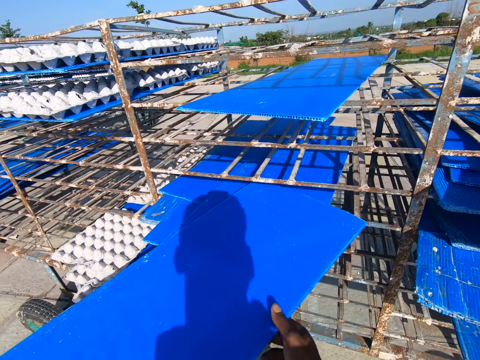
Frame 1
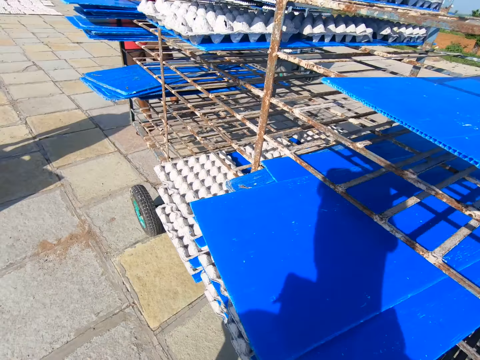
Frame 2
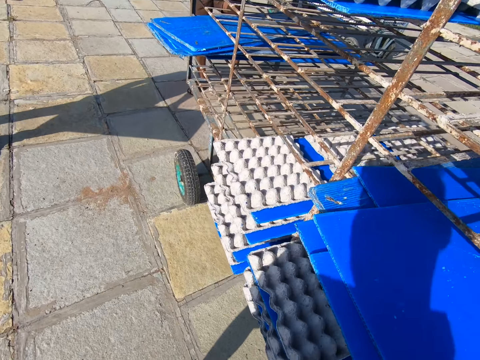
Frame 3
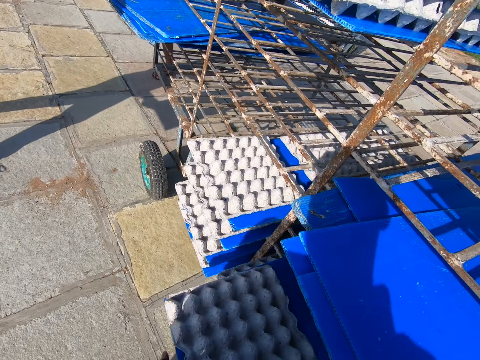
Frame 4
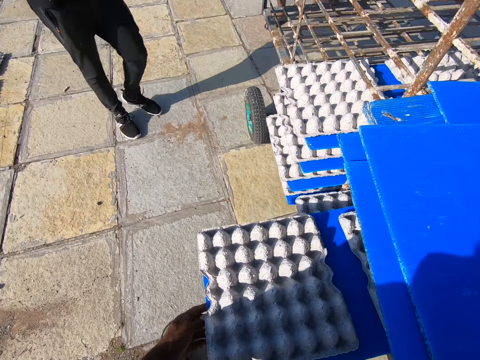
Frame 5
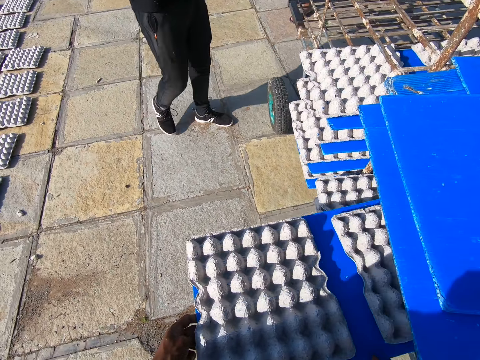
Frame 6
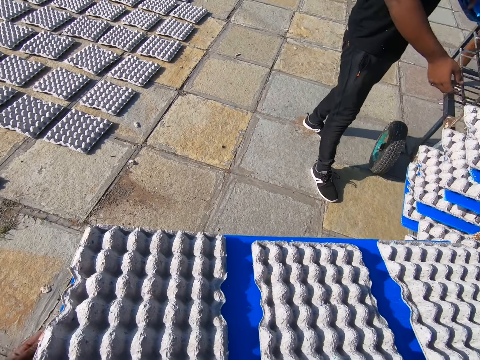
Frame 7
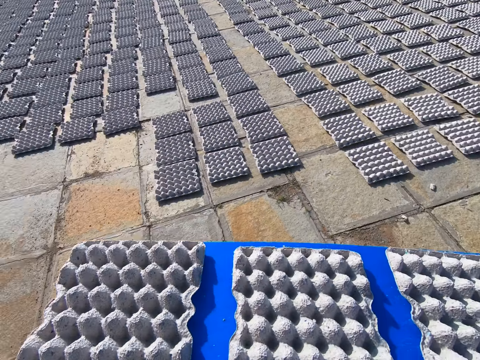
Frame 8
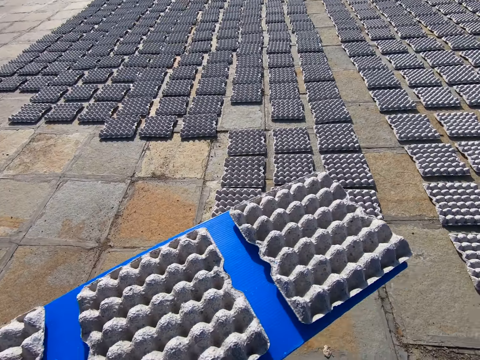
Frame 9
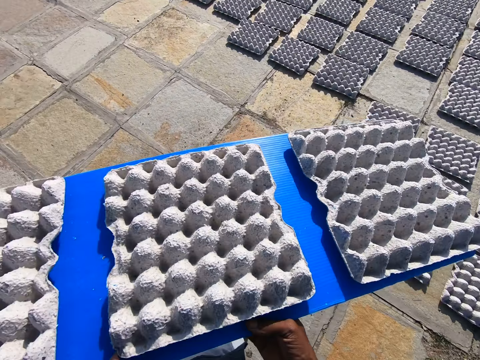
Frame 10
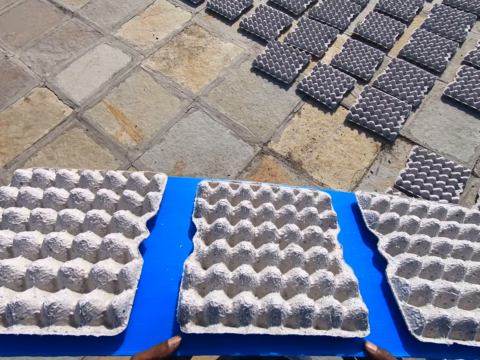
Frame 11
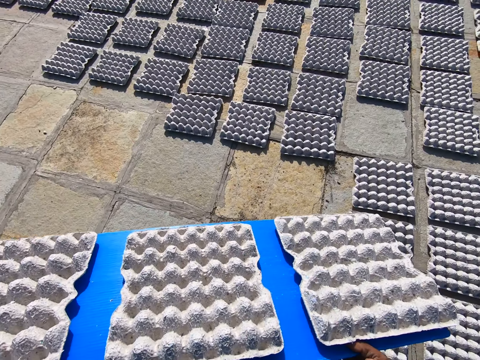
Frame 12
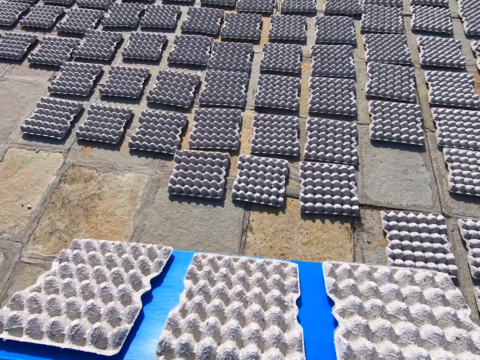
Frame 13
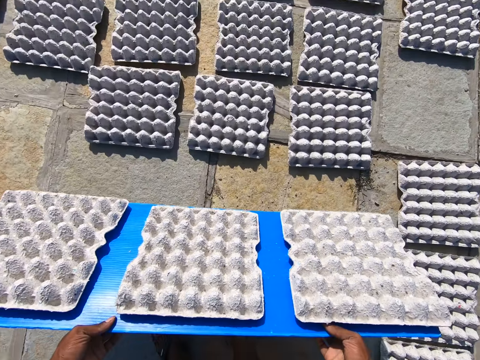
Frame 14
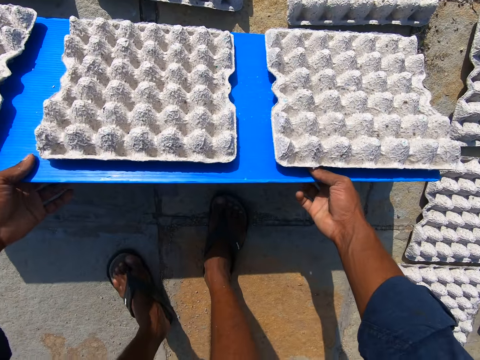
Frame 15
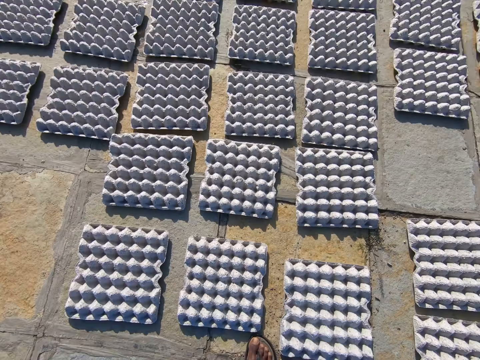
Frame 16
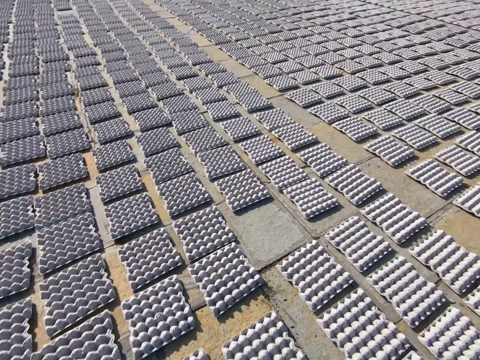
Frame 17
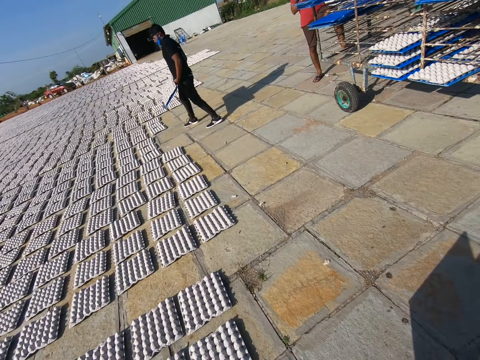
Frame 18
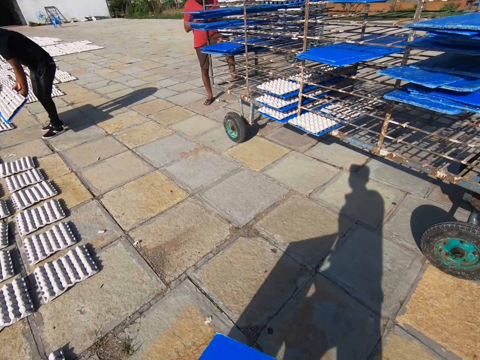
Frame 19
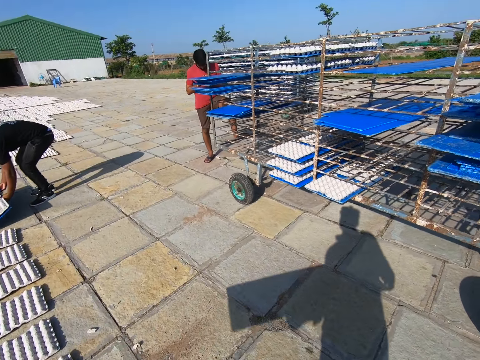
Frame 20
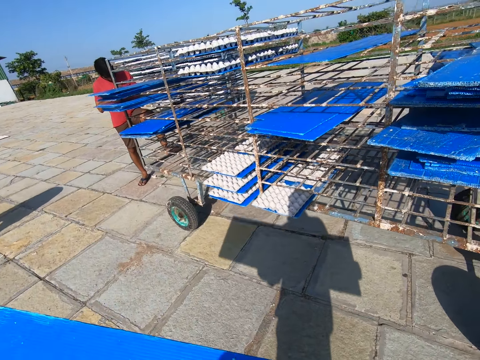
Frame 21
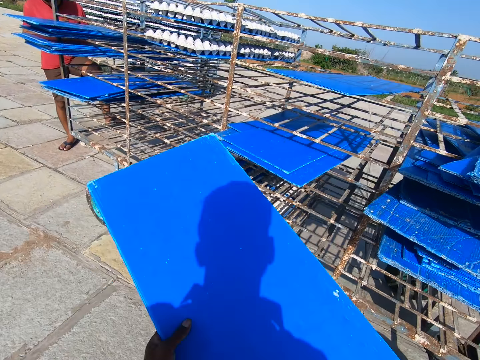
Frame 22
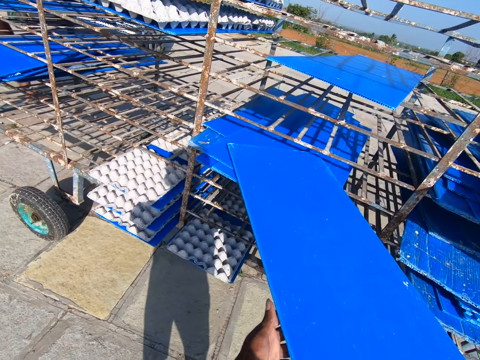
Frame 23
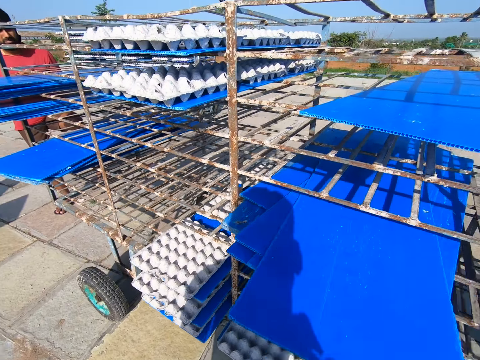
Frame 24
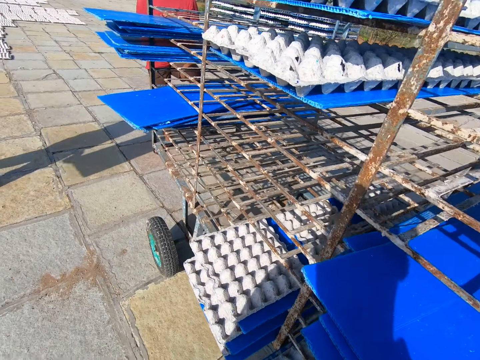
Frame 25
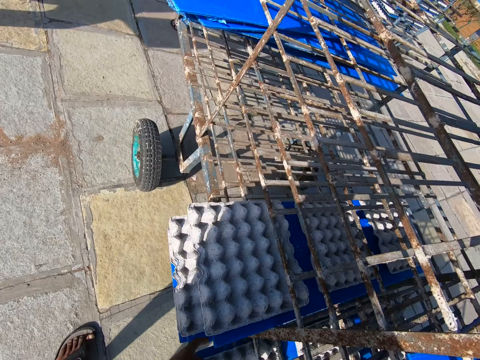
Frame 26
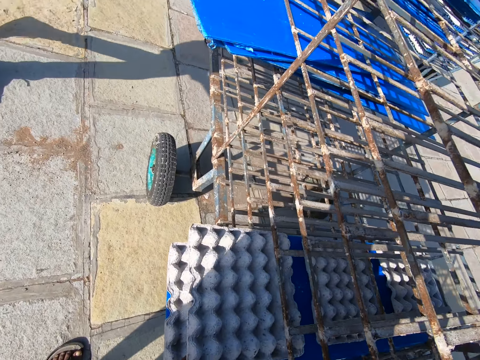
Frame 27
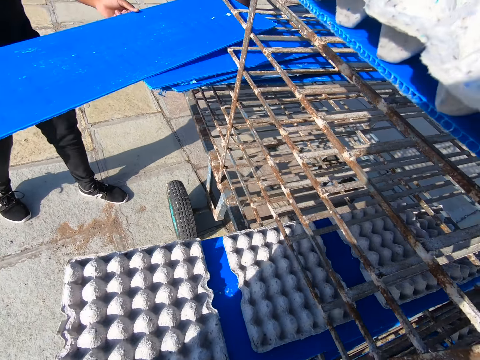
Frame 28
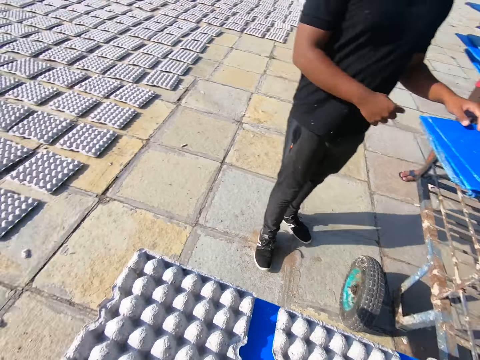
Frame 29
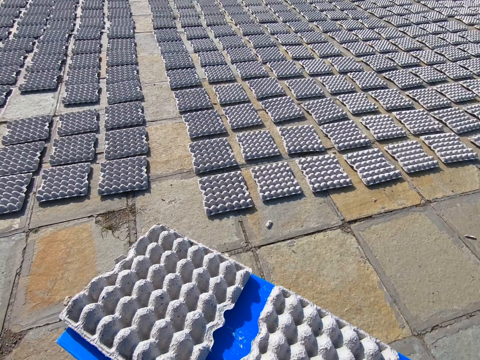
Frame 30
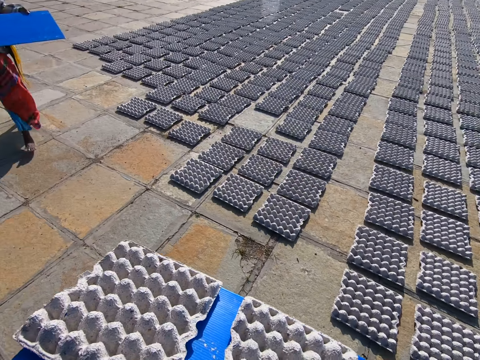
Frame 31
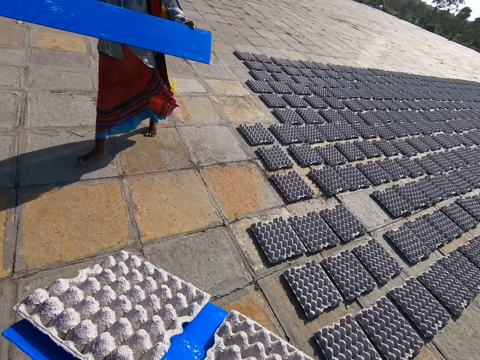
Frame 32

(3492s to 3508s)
The camera wearer places the blue tray on the mobile rack with both hands. He picks the blue tray from the mobile rack with both hands. He places the egg crates on the ground with both hands. The man places the egg crates on the ground with the blue tray in both hands. The camera wearer places the blue tray on the mobile rack with both hands. He picks the blue tray from the mobile rack with his left hand. The man places the blue tray on the mobile rack with both hands. The camera wearer holds the blue tray with both hands.

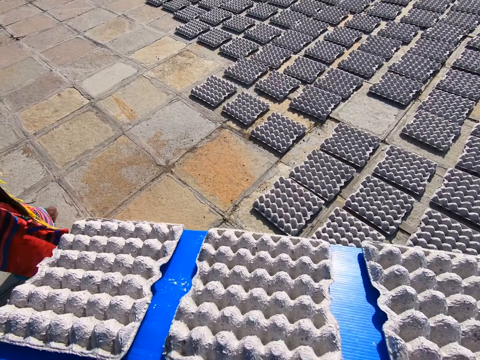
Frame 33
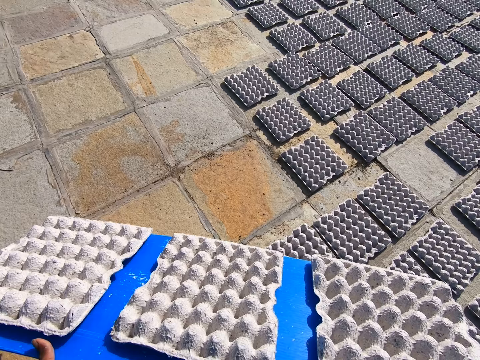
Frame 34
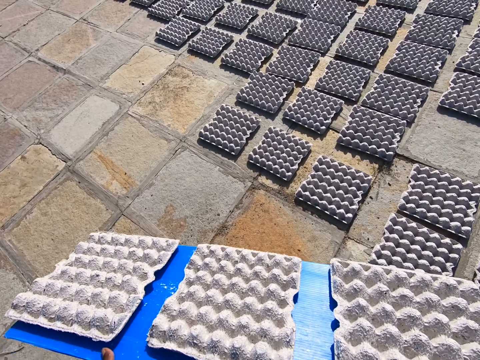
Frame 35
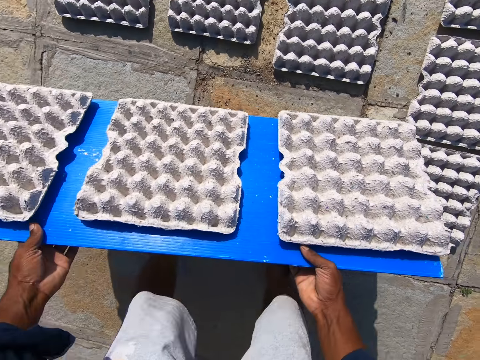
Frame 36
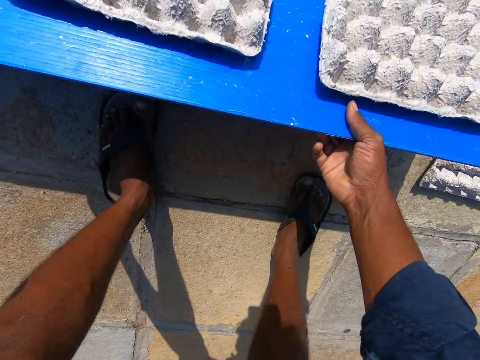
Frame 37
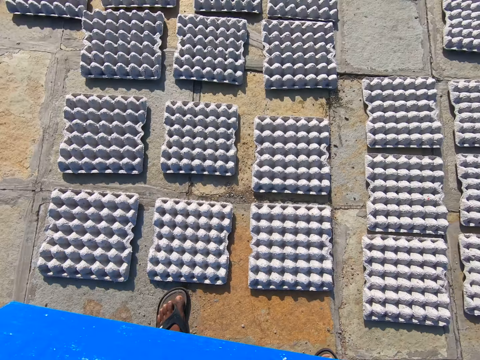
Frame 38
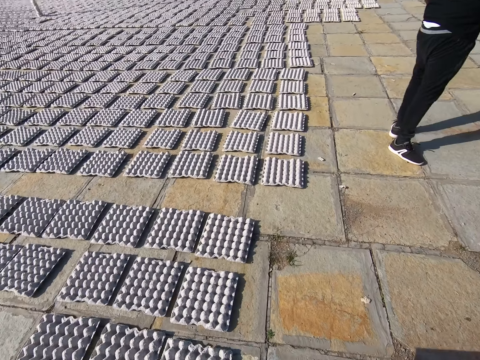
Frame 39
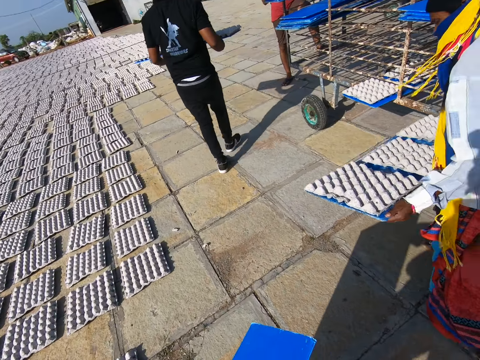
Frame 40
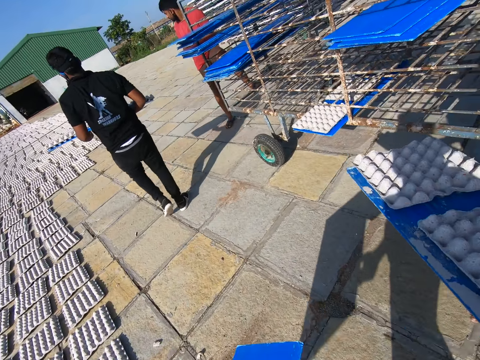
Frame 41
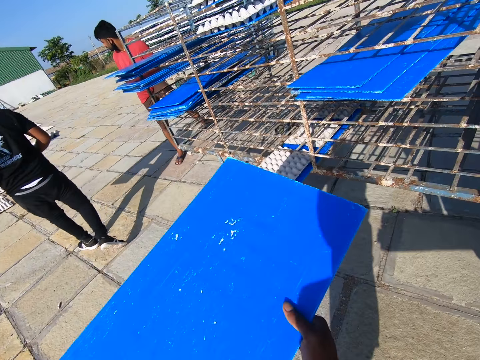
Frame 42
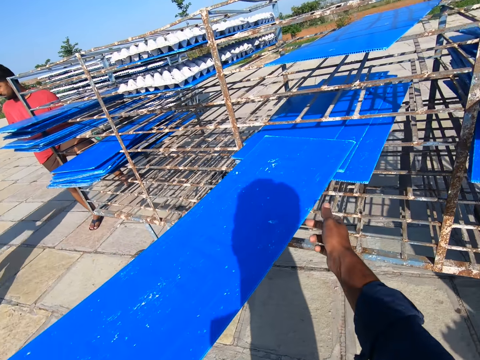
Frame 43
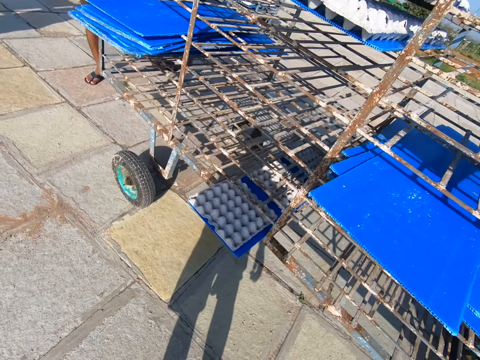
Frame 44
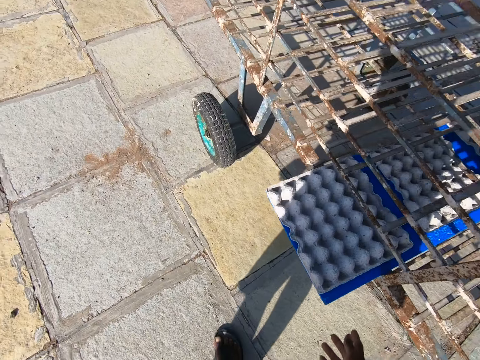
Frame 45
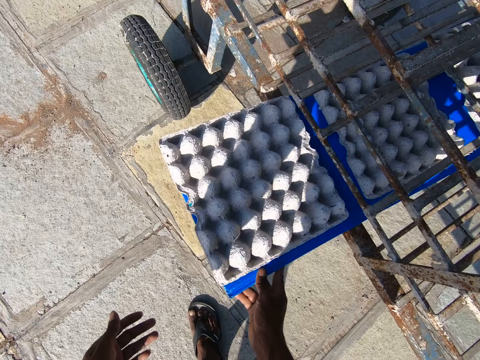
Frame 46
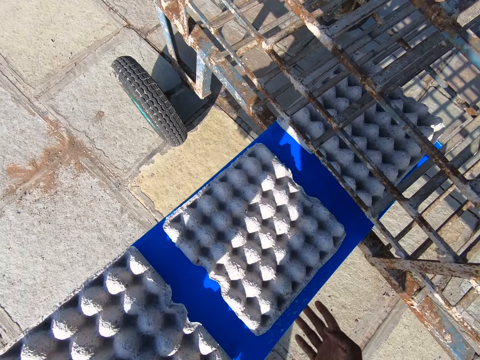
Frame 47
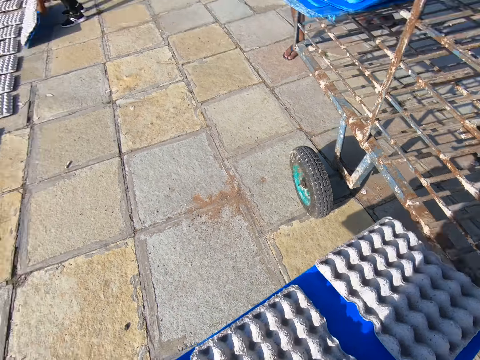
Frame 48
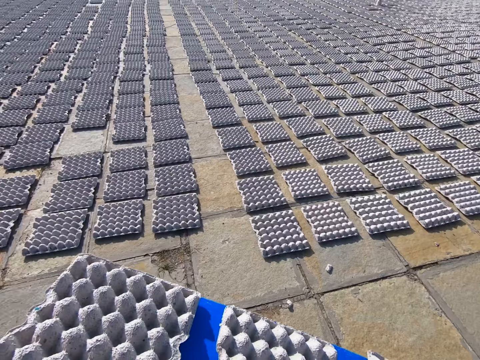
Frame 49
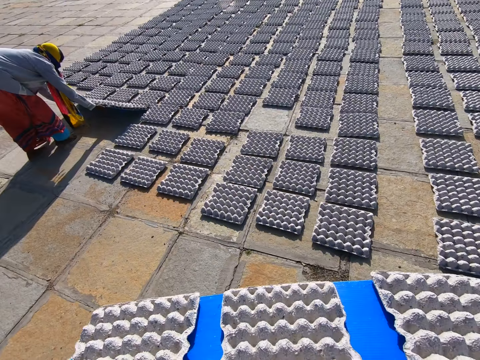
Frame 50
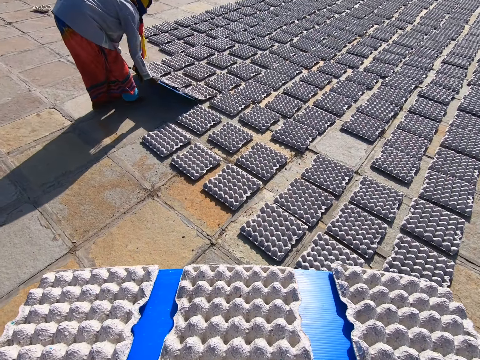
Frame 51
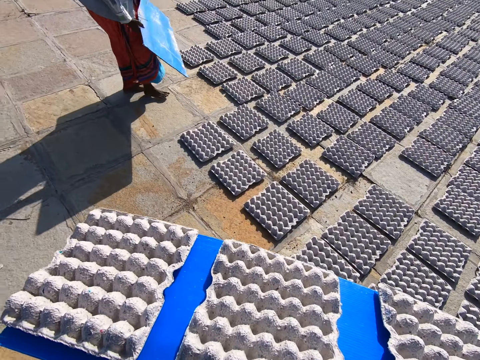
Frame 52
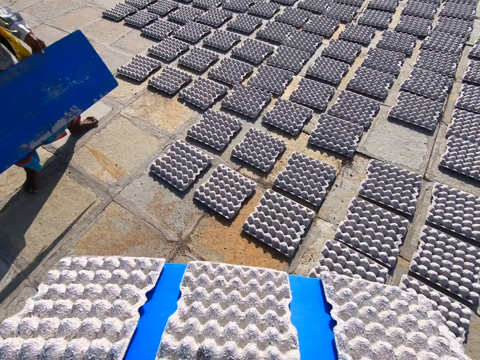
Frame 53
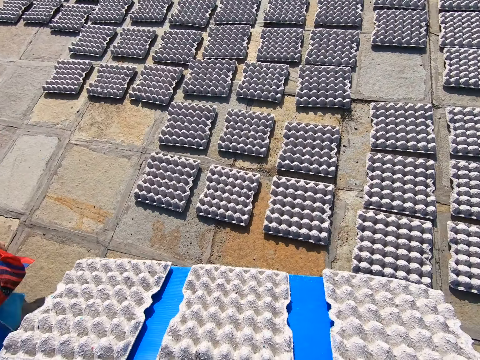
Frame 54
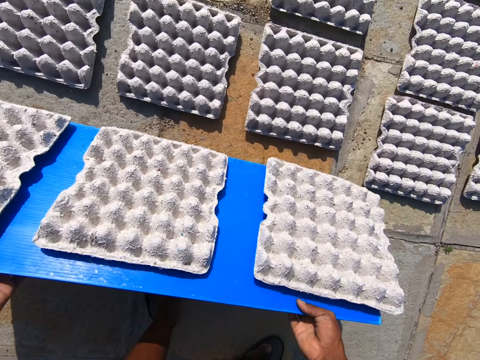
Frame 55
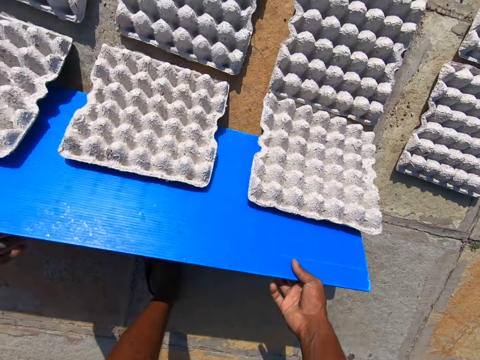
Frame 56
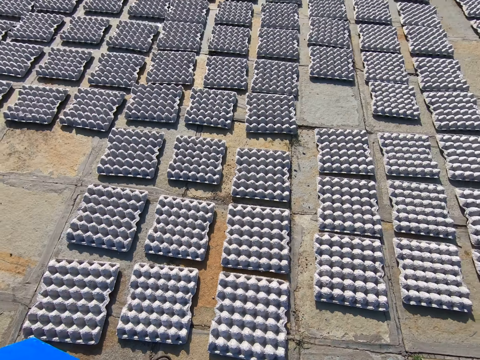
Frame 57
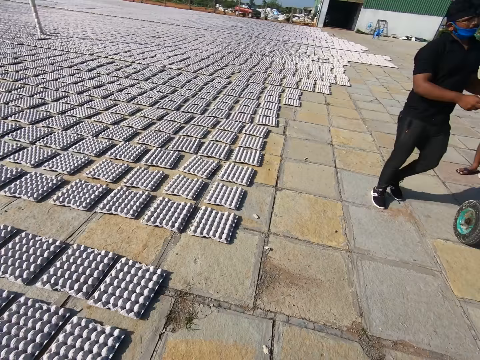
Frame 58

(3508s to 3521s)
A woman walks past the camera wearer. They place the egg crates on the ground with both hands. A man holds a blue tray with both hands. The woman holds a blue tray with both hands. The camera wearer places the blue tray on the mobile rack with both hands. They pick a blue tray from the mobile rack with both hands. They place the egg crates on the ground with both hands. The woman places the egg crates on the ground with the blue tray in both hands. The woman walks past the camera wearer. They place the egg crates on the ground with both hands.
